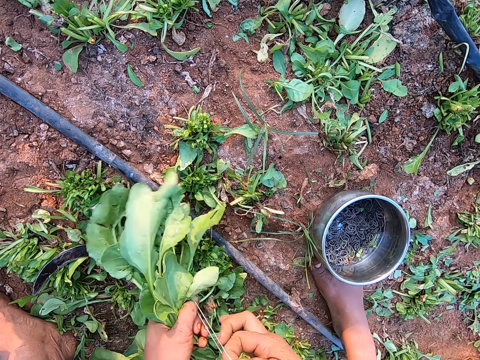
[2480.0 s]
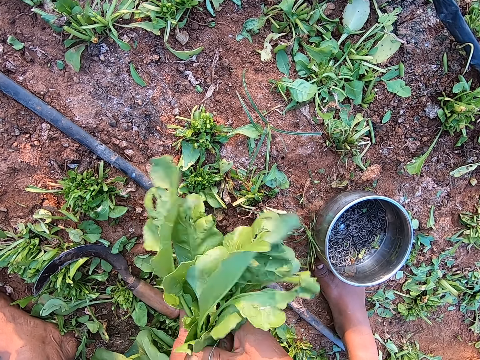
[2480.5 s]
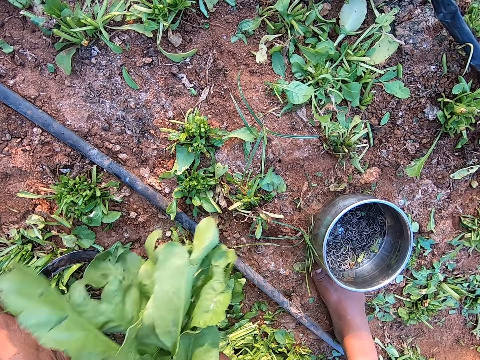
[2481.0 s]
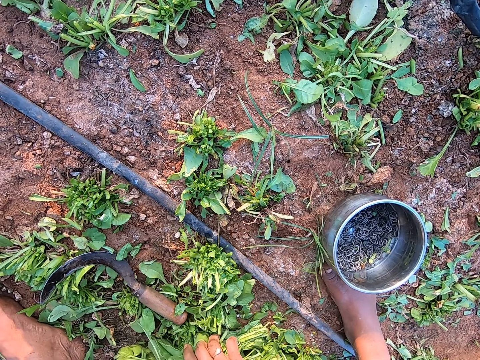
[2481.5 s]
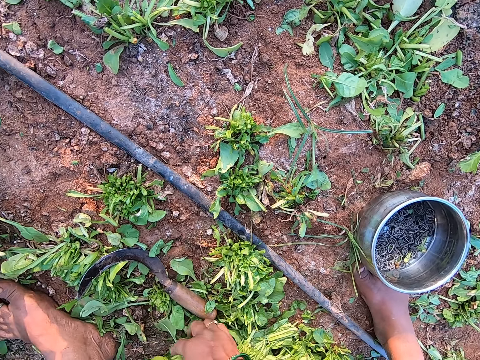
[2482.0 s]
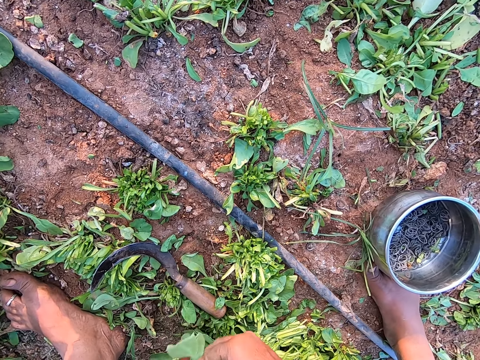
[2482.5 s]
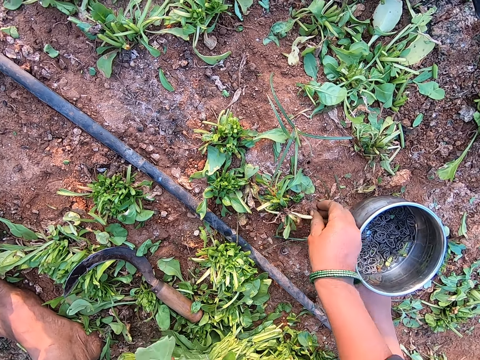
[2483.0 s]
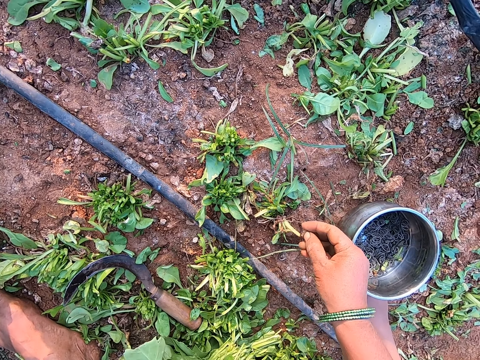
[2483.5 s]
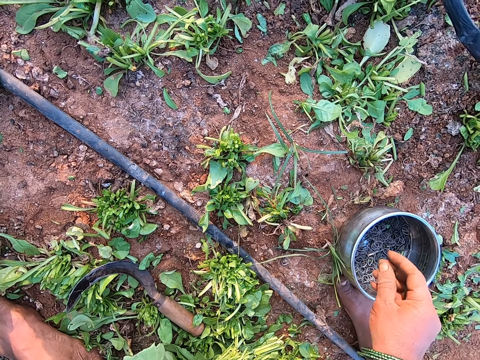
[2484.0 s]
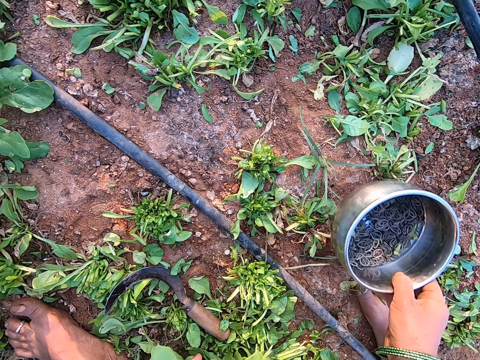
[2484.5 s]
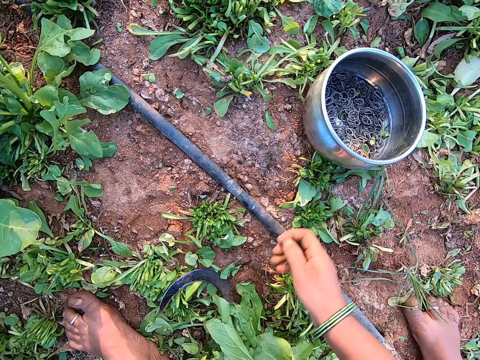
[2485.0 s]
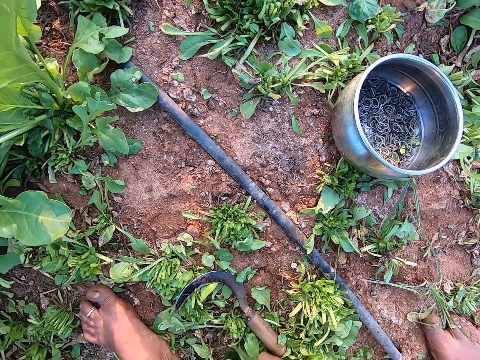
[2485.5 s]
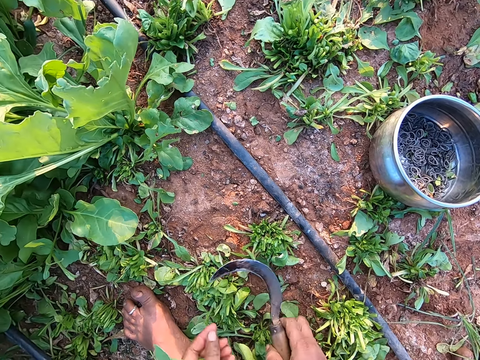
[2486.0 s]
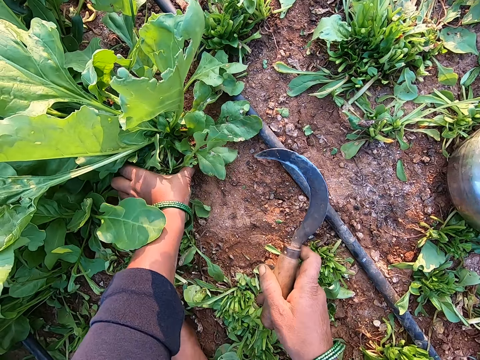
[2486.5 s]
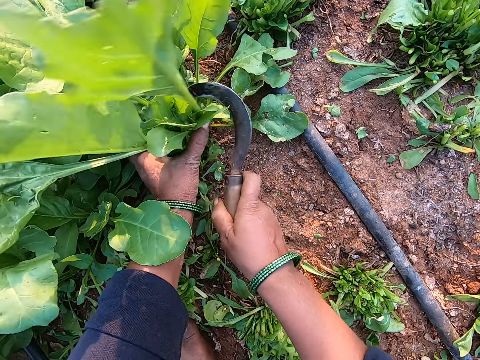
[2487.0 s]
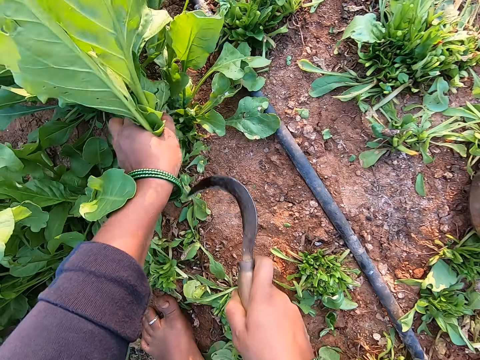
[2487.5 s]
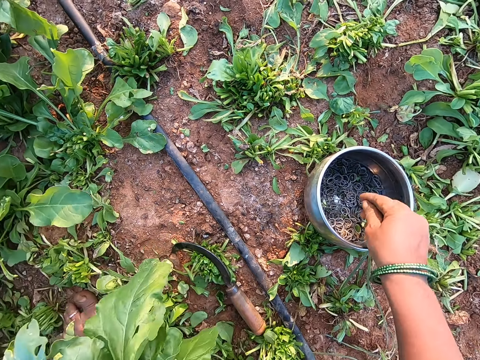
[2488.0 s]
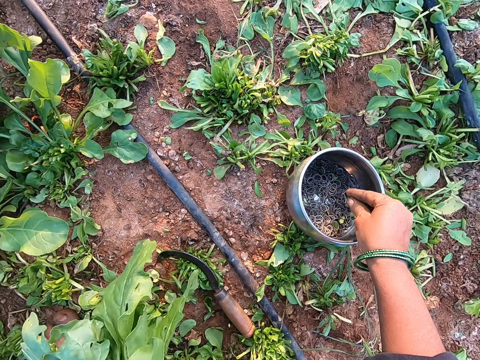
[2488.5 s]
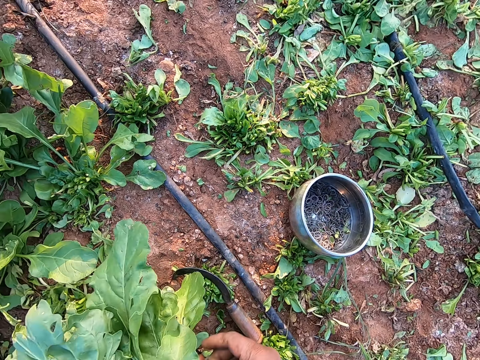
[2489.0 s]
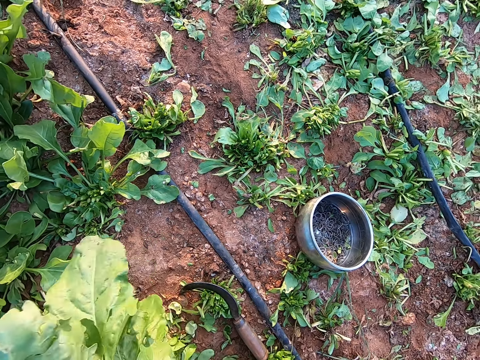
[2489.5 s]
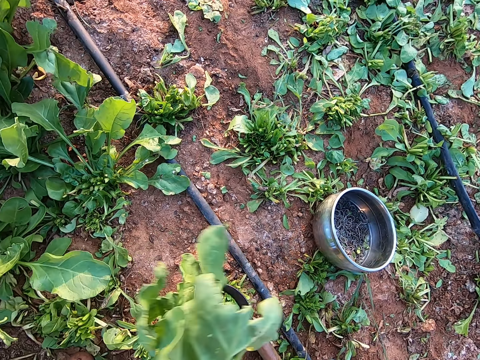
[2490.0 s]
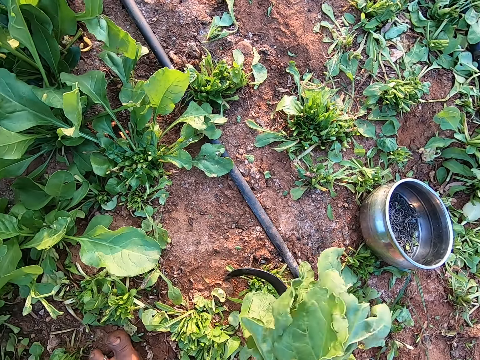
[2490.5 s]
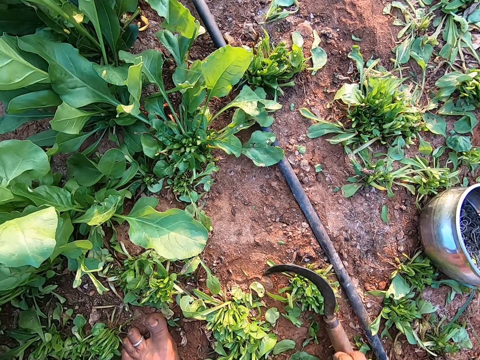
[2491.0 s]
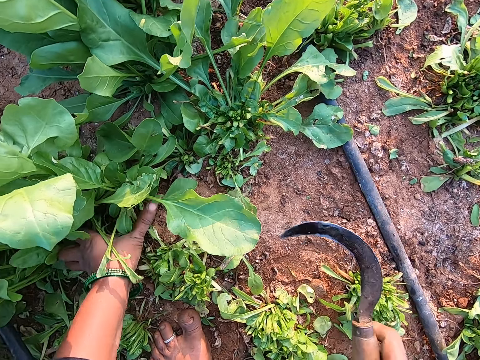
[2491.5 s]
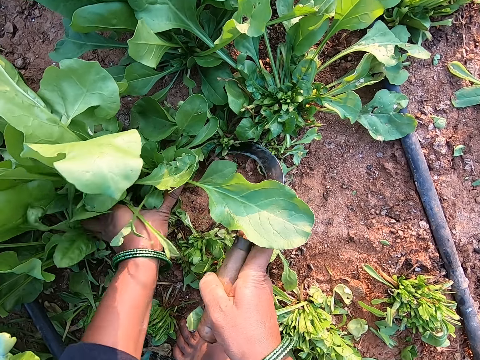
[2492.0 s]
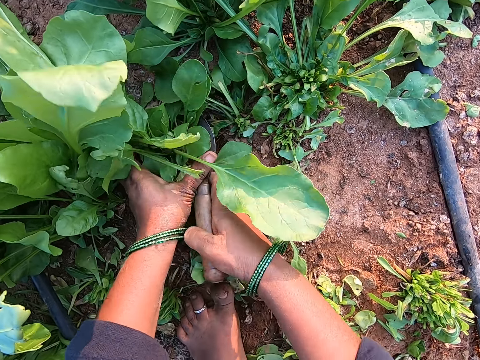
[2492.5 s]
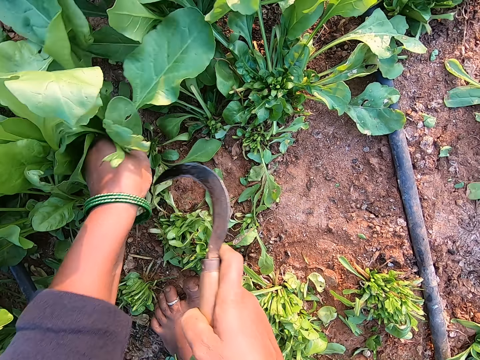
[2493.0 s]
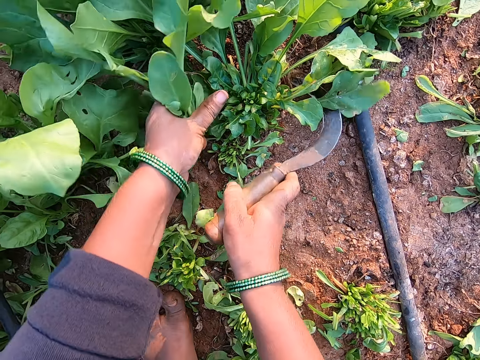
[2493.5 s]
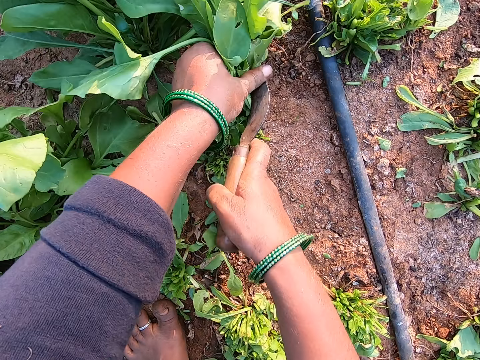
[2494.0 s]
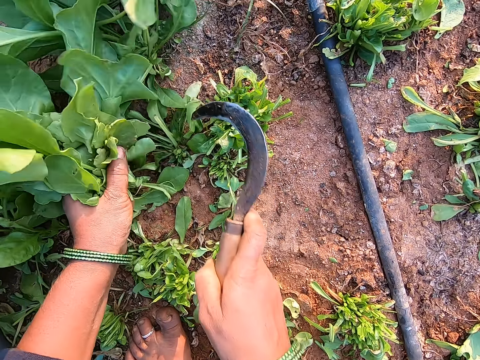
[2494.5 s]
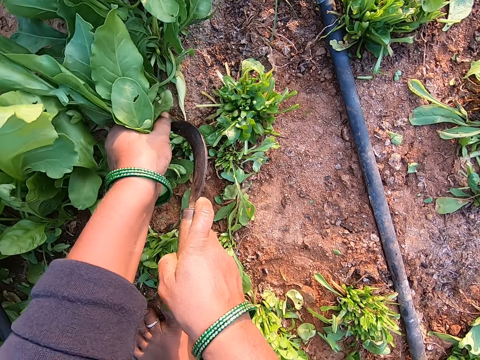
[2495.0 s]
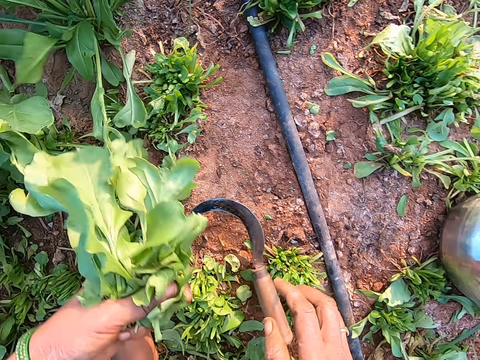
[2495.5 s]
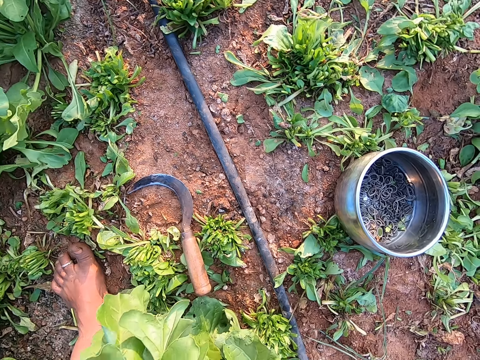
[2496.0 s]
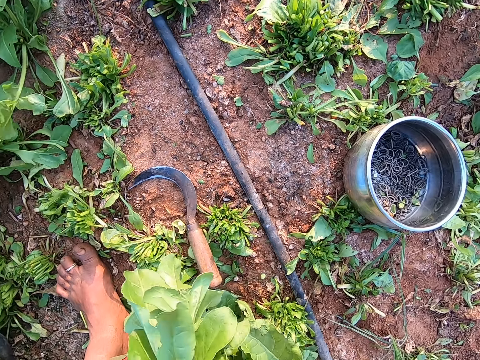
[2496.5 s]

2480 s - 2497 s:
The camera wearer puts the rubber band in her right hand around the collard green leaves in her left hand. She places the collard green leaves on the pile of collard green leaves with both hands. She picks a rubber band from the ground with her right hand. She drops the rubber band in her right hand into the container on the ground. She picks the container off the ground with her right hand. She moves the container of rubber. She places the container in her right hand on the ground. She picks up the sickle from the ground with her right hand. She cuts a bunch of collard green leaves in her left hand with the sickle in her right hand. She drops the sickle in her right hand on the ground. She picks a rubber band from the container on the ground with her right hand. She picks the sickle. She puts the rubber band in her right hand around the collard green leaves in her left hand. She picks up the sickle from the ground with her right hand. She cuts a bunch of collard green leaves in her left hand with the sickle in her right hand. She does so repeatedly. She drops the sickle in her right hand on the ground.

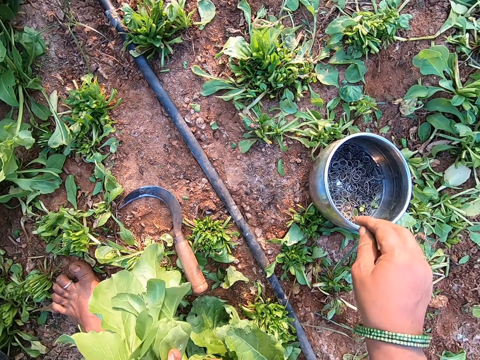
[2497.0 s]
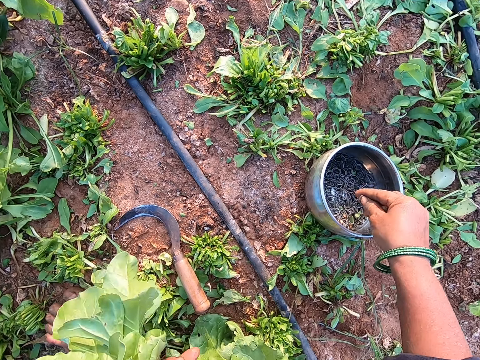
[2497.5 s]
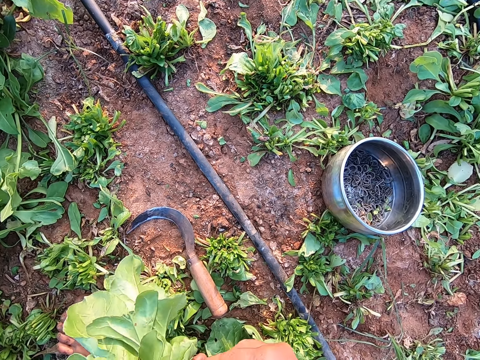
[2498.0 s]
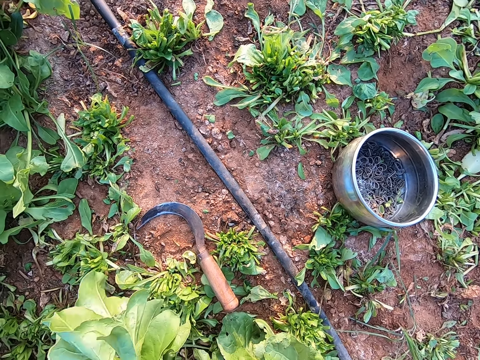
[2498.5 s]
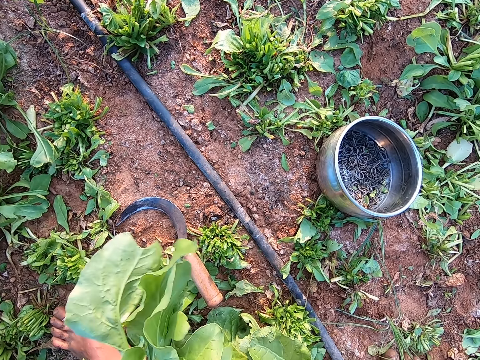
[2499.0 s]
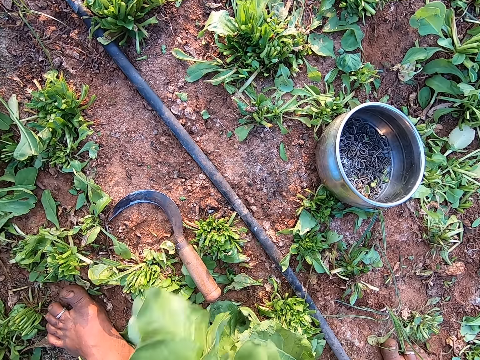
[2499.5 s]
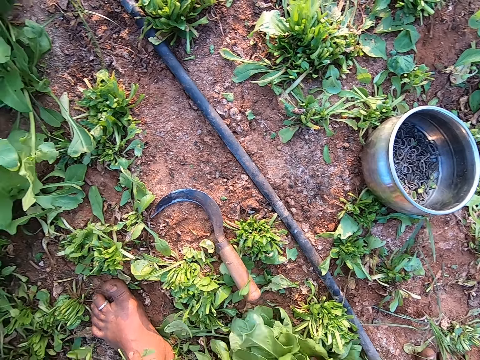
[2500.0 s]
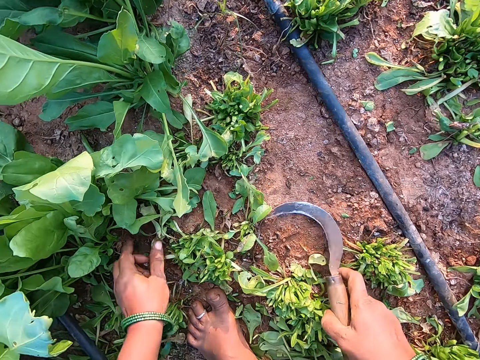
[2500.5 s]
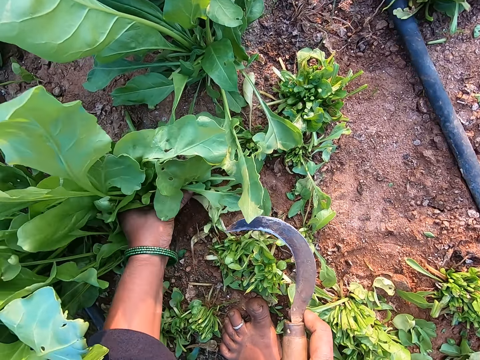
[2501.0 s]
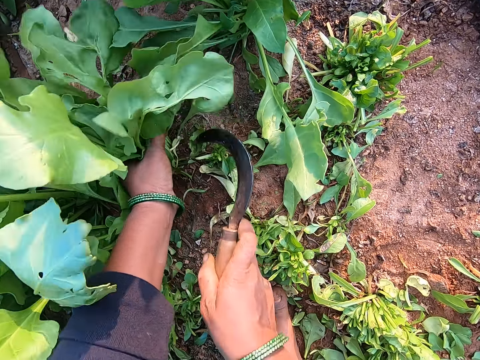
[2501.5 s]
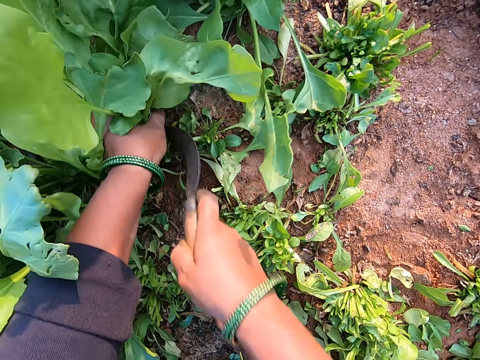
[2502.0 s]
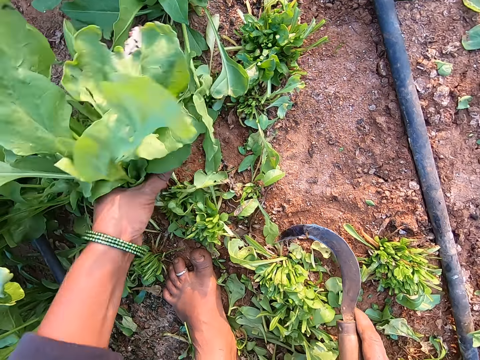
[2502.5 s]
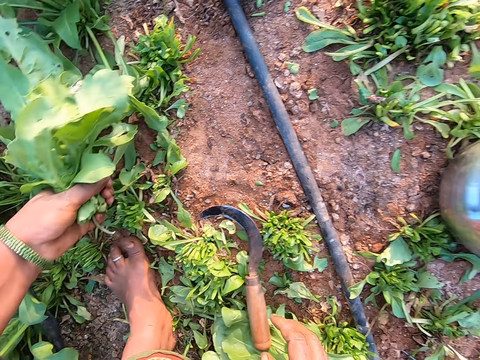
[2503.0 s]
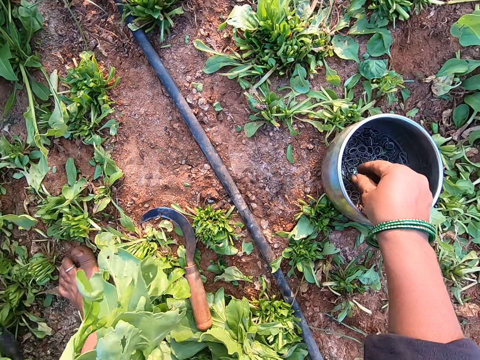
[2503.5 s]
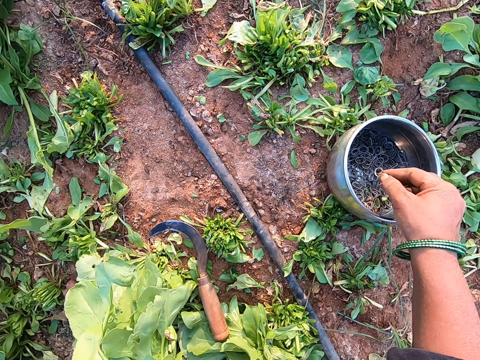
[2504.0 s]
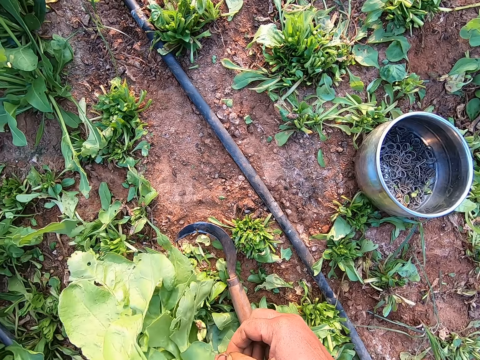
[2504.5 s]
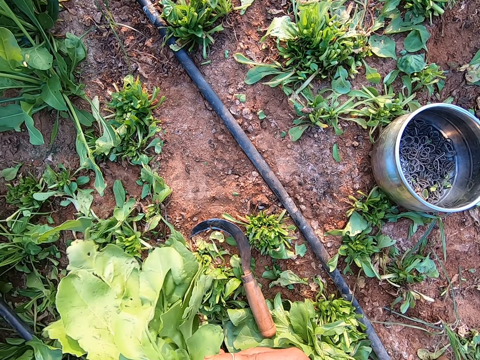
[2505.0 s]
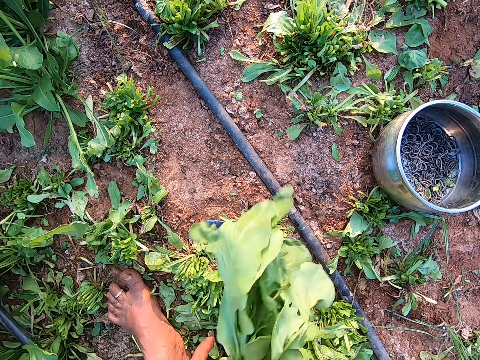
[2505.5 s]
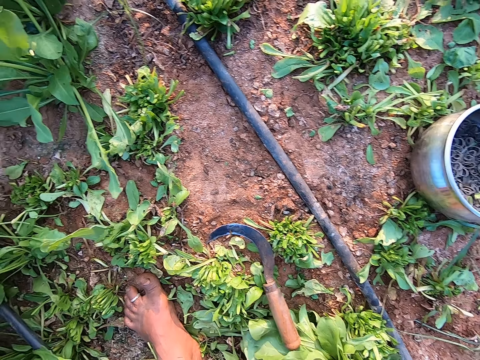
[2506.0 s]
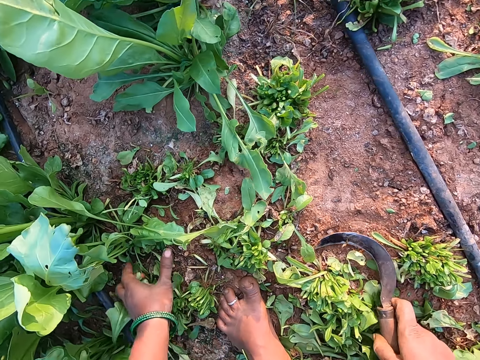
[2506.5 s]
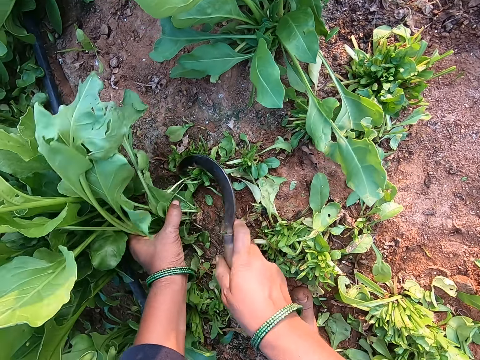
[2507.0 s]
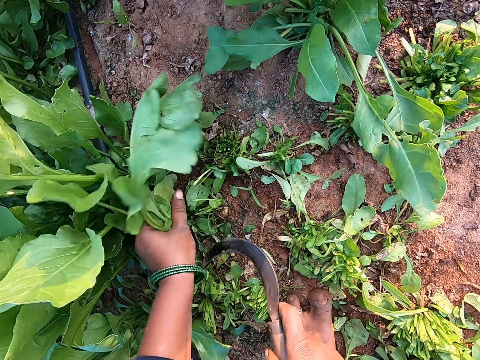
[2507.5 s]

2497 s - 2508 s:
The camera wearer picks a rubber band from the container on the ground with her right hand. She puts the rubber band in her right hand around the collard green leaves in her left hand. She places the collard green leaves on the pile of collard green leaves with both hands. She picks up the sickle from the ground with her right hand. She cuts a bunch of collard green leaves in her left hand with the sickle in her right hand. She drops the sickle in her right hand on the ground. She picks a rubber band from the container on the ground with her right hand. She puts the rubber band in her right hand around the collard green leaves in her left hand. She picks up the sickle from the ground with her right hand. She cuts a bunch of collard green leaves in her left hand with the sickle in her right hand.
